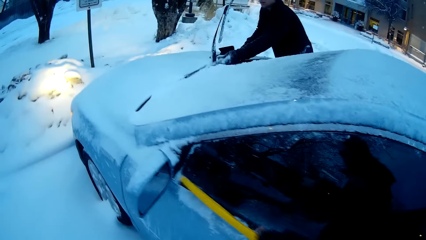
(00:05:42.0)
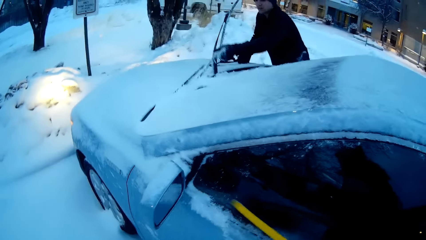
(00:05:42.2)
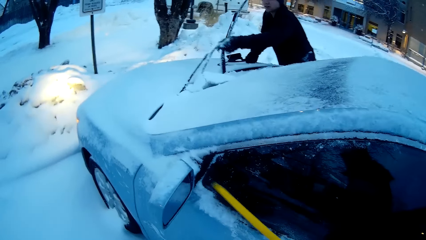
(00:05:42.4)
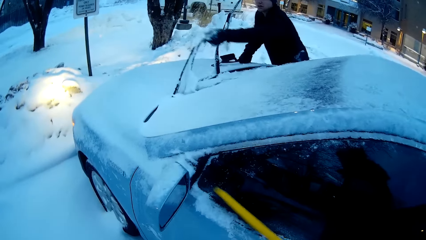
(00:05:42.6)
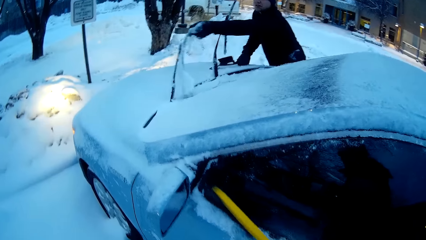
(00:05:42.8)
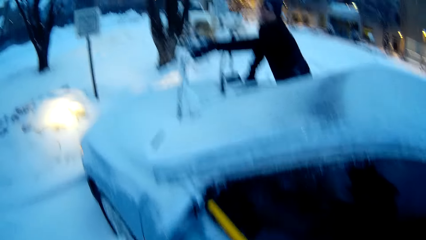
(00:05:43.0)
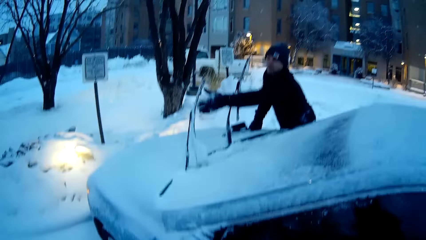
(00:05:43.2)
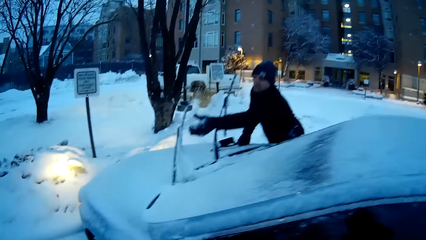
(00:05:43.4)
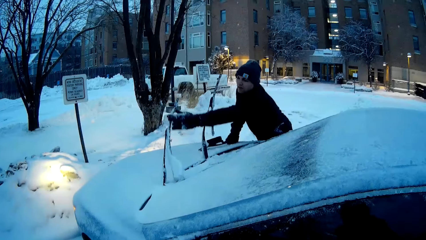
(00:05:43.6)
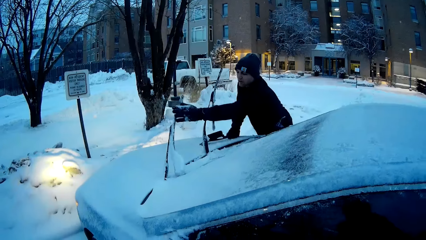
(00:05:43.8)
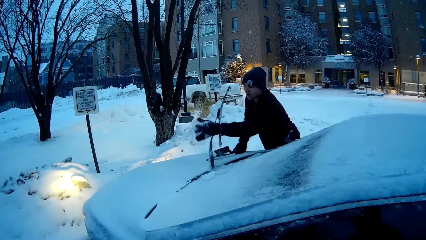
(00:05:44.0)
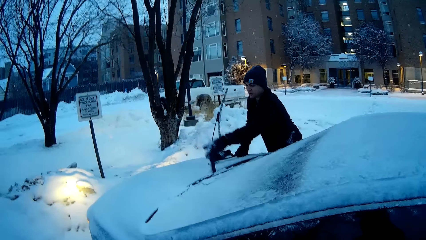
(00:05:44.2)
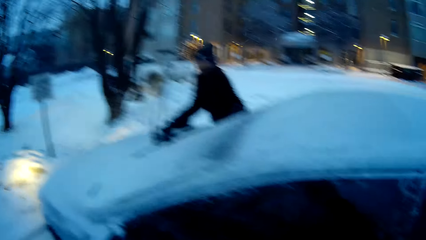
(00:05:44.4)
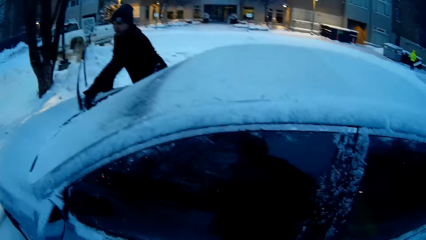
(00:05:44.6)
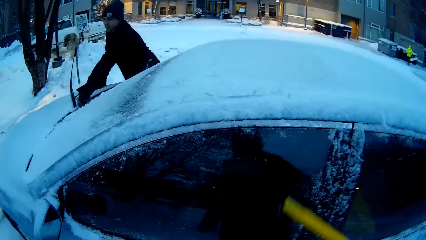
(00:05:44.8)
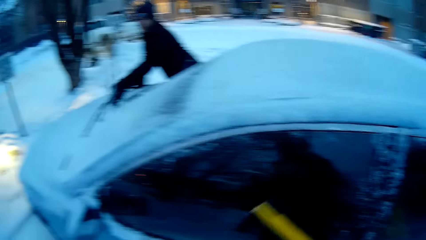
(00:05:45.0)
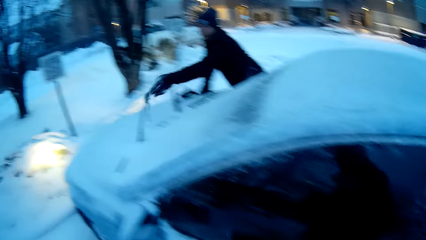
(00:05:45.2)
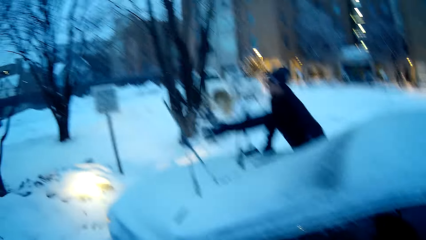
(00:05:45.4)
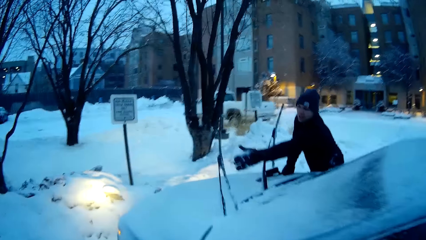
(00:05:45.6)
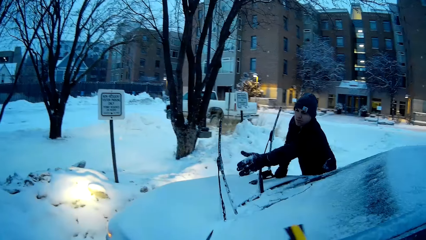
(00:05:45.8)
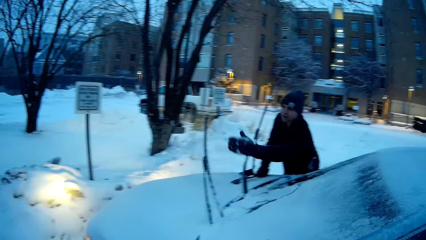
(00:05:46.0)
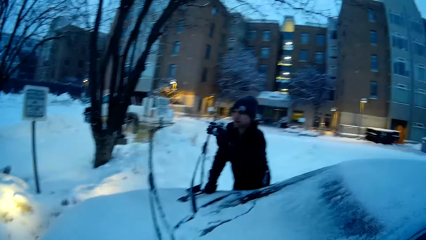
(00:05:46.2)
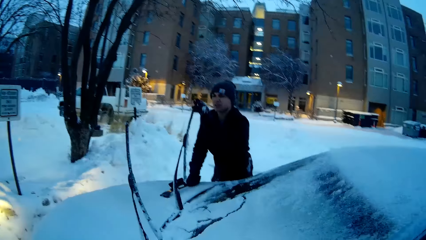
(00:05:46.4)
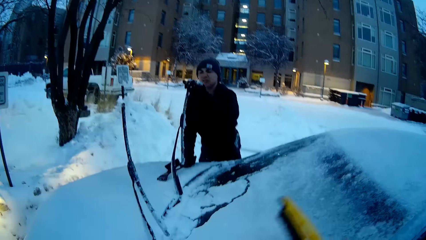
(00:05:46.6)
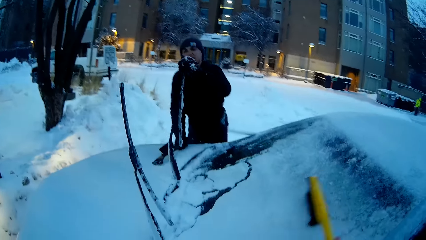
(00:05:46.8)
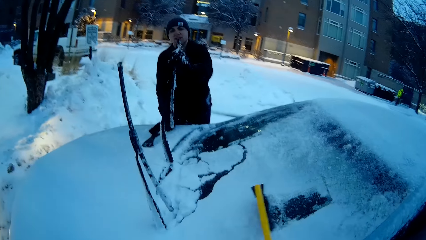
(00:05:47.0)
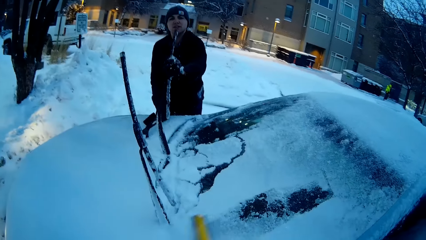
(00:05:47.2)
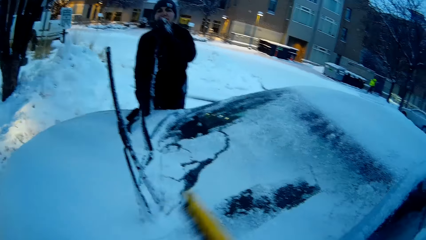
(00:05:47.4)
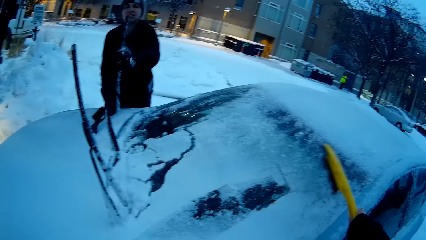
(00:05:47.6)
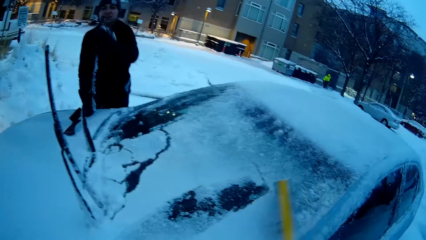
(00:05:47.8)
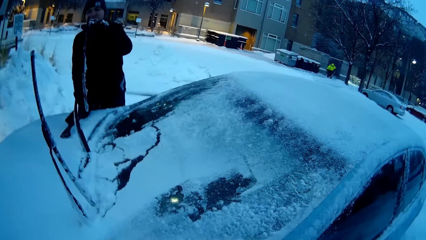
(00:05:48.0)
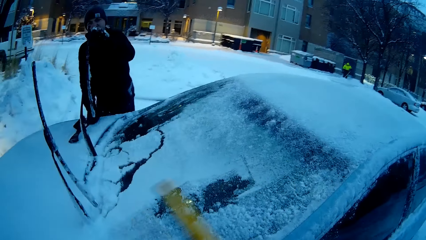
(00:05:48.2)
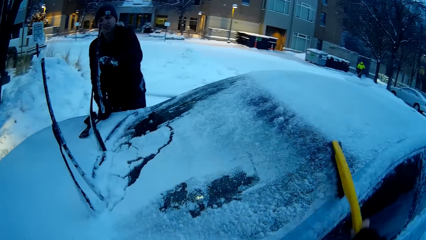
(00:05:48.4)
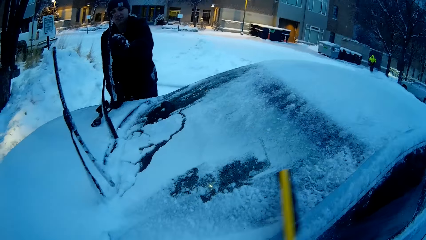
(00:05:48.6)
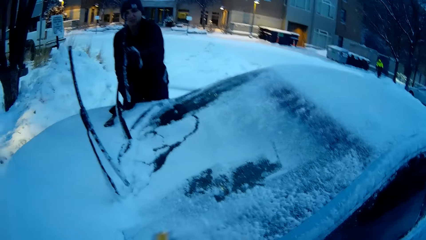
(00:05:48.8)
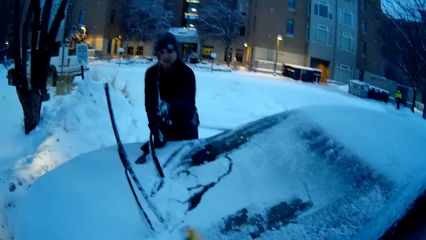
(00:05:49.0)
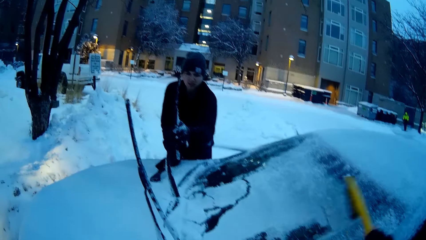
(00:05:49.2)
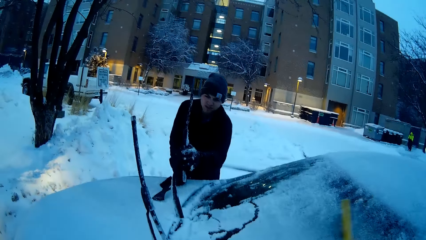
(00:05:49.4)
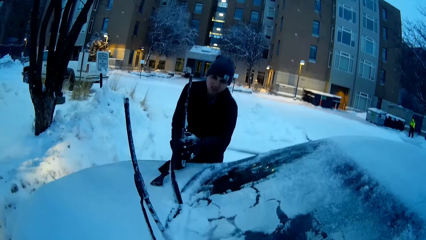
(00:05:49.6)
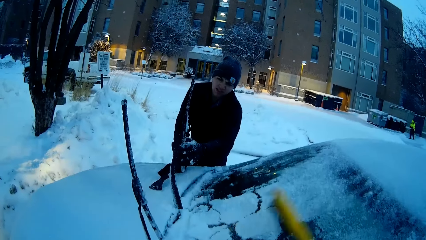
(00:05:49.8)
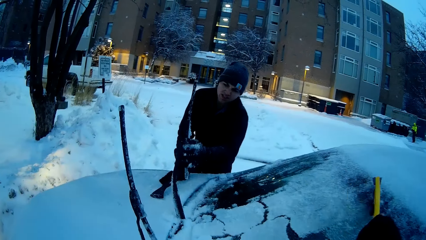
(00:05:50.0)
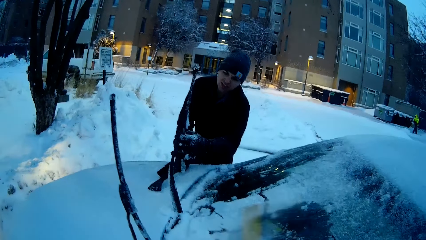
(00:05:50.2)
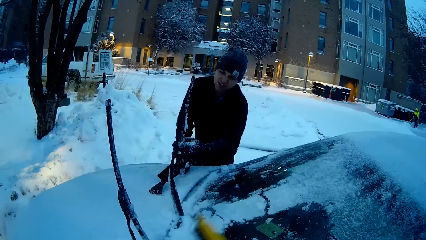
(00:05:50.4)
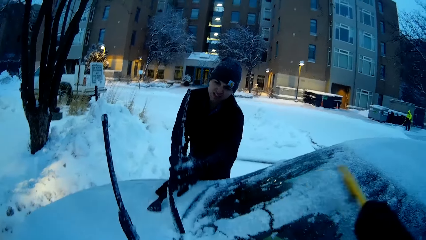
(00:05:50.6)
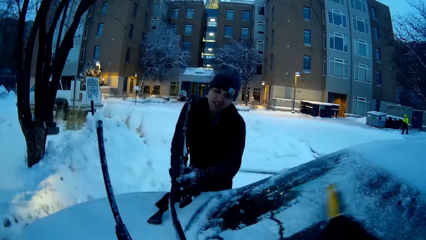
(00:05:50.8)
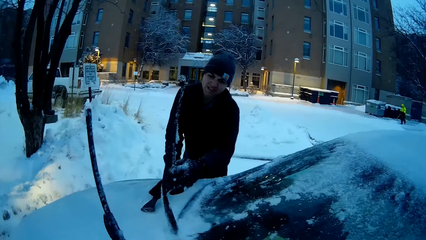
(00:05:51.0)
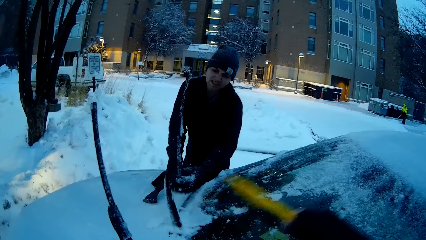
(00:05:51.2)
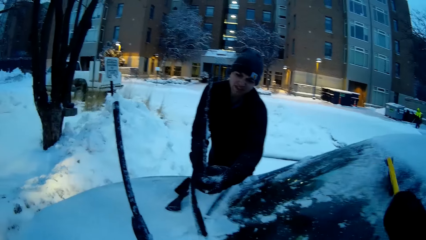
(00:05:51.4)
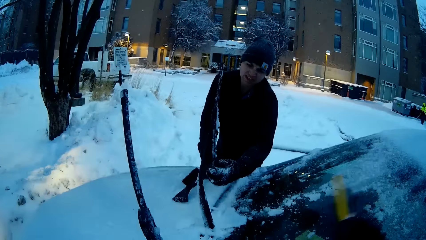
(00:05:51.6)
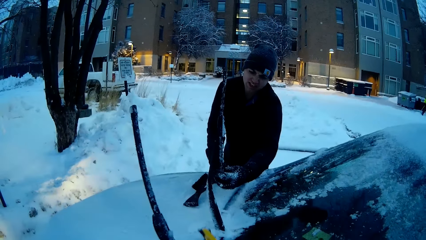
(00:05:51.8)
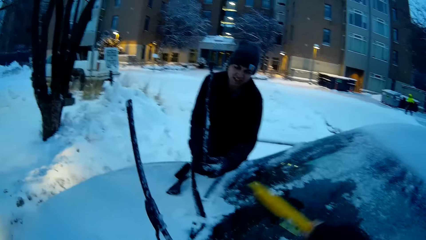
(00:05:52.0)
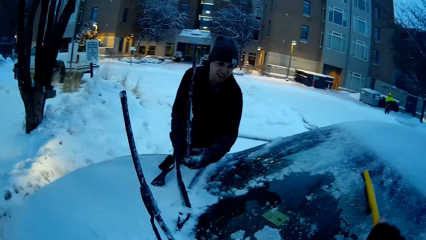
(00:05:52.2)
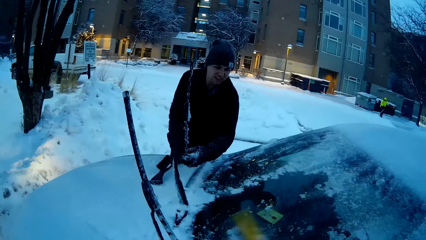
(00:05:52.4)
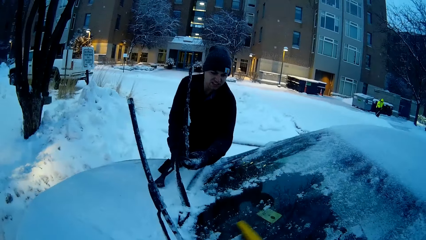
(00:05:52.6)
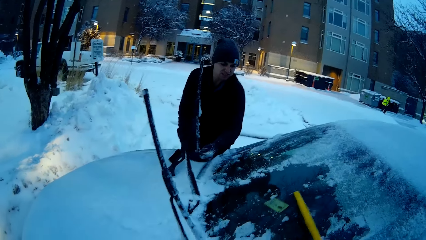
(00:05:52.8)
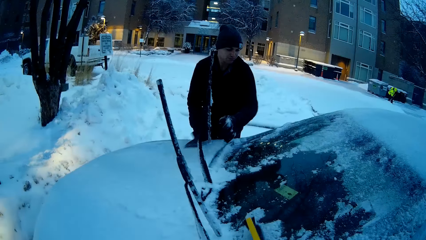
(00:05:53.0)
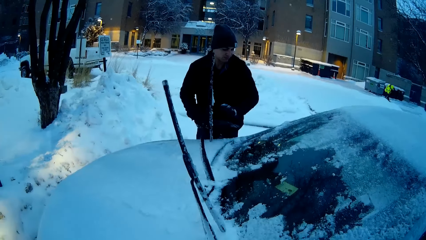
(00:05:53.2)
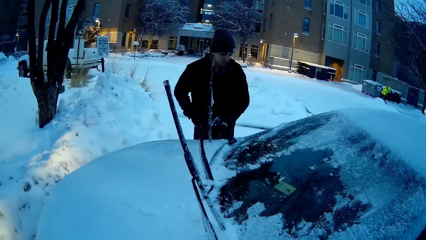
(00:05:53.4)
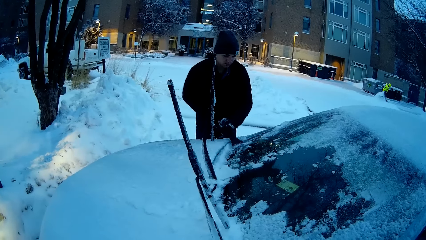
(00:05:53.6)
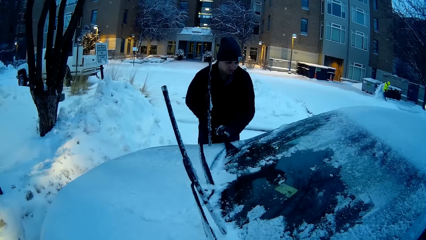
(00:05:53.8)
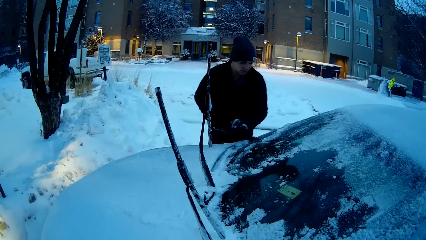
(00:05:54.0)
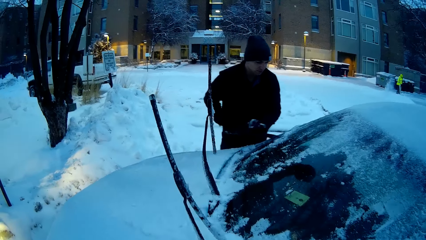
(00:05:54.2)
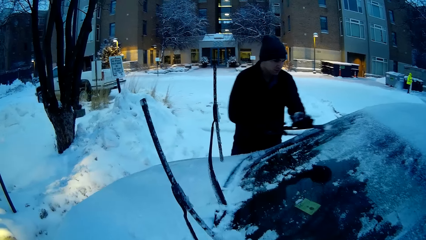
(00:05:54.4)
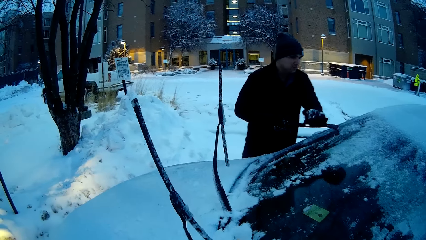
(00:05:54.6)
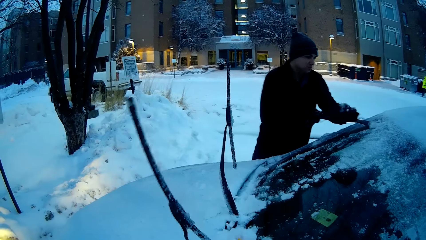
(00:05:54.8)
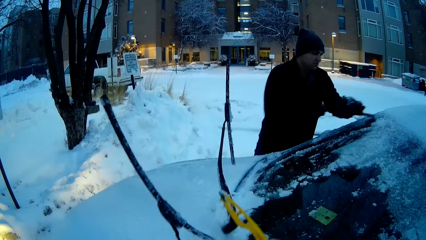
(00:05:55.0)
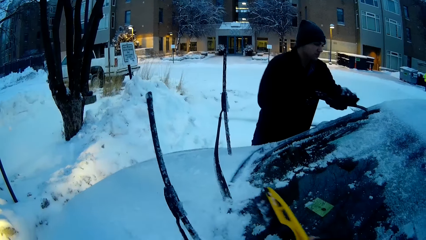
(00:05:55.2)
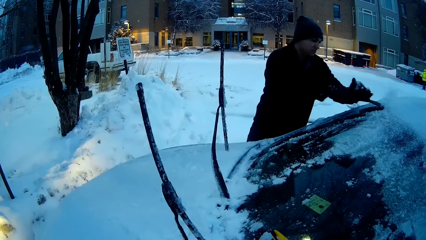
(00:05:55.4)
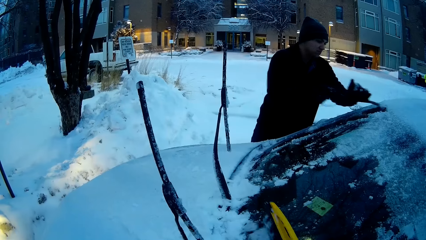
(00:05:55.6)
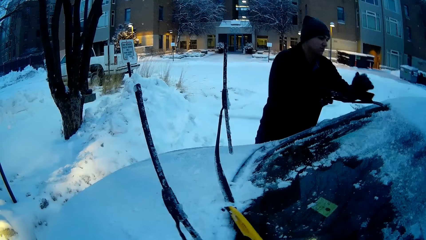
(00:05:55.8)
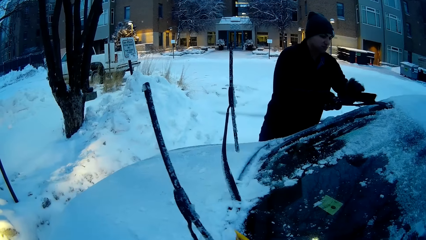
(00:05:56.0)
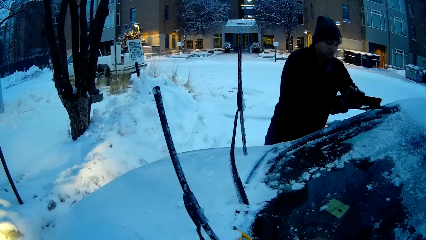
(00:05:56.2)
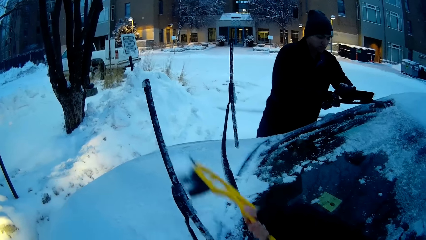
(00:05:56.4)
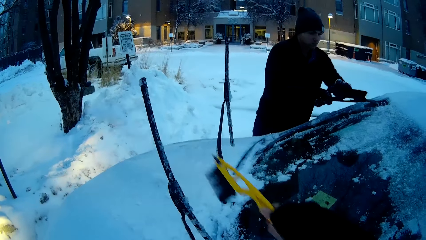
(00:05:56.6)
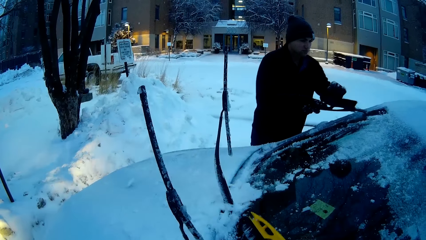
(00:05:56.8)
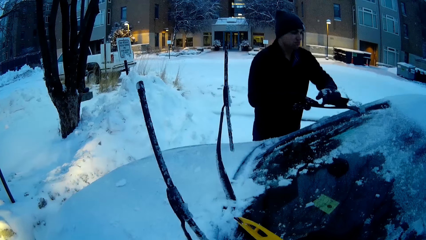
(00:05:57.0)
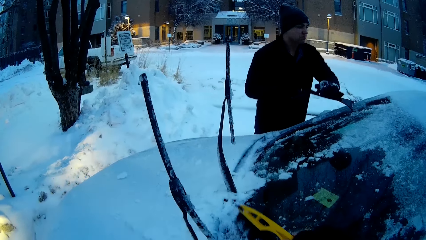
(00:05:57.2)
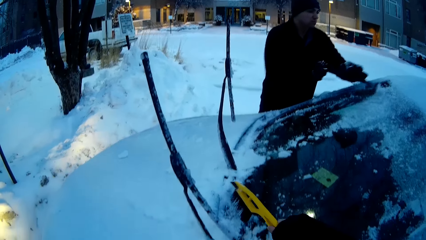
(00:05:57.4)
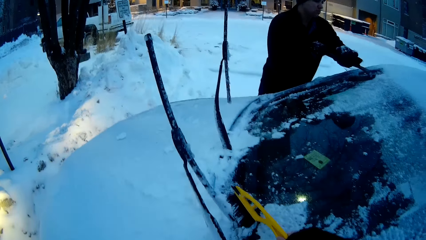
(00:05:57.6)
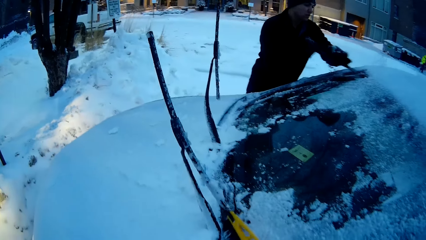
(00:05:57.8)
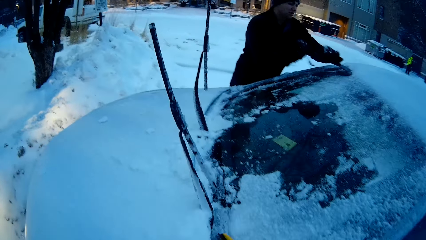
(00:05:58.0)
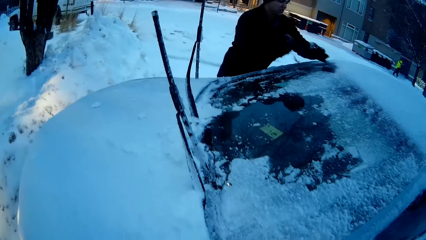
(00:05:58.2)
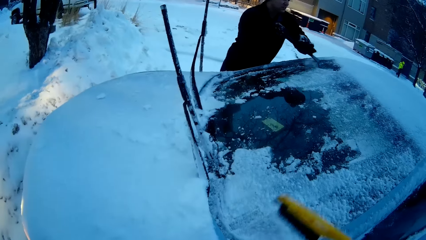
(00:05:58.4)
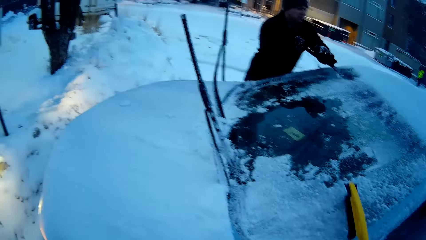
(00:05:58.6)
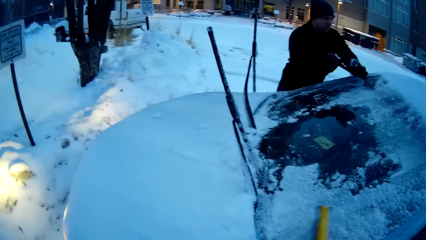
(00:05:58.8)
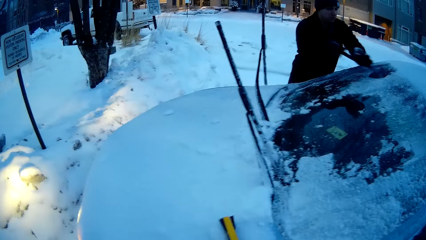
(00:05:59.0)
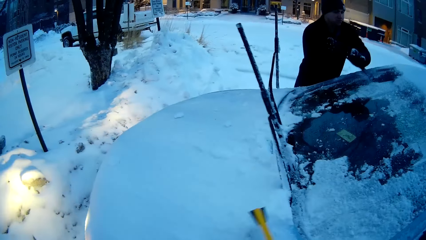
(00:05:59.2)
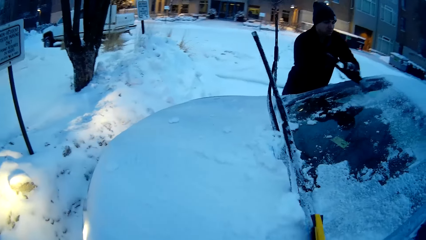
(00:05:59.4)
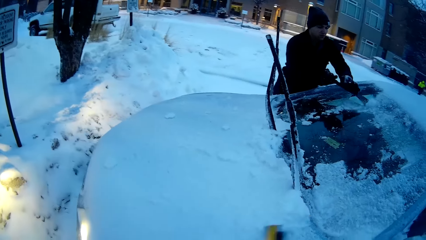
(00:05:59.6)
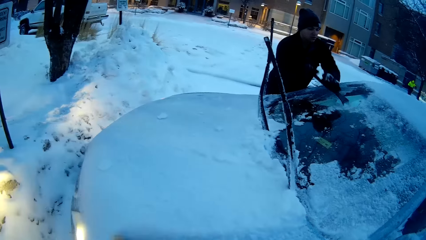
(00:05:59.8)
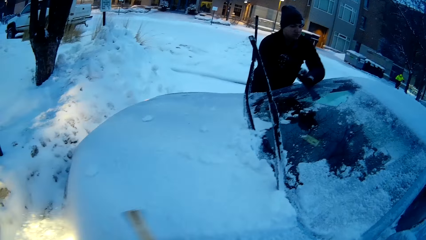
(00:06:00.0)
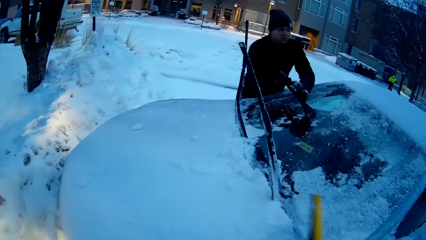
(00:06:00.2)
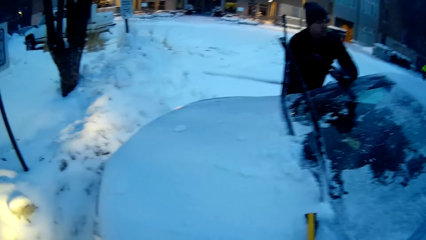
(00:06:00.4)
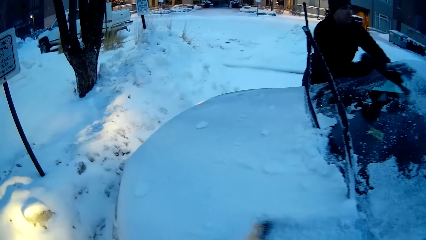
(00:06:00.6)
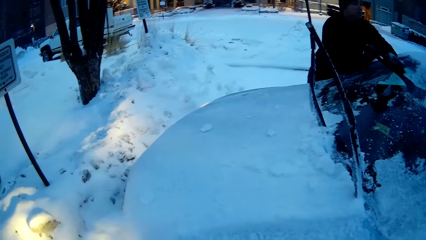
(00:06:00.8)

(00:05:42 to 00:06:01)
The man adjusts the wiper and lifts the car wipers. The man wipes snow from the wipers with his hand. The camera wearer cleans snow from the car. They dialogue with the man. The man removes the snow from the car with the snow removal tool.
